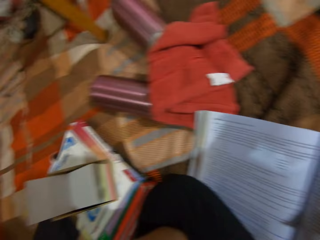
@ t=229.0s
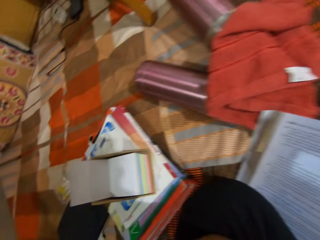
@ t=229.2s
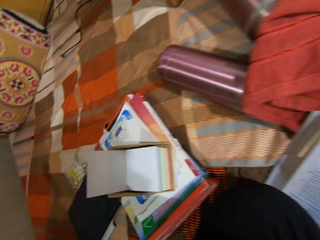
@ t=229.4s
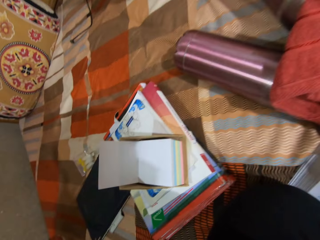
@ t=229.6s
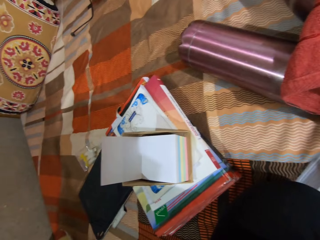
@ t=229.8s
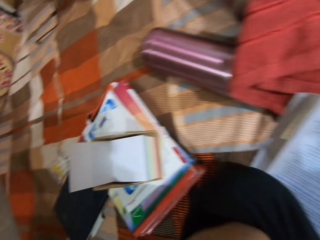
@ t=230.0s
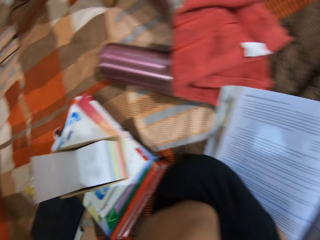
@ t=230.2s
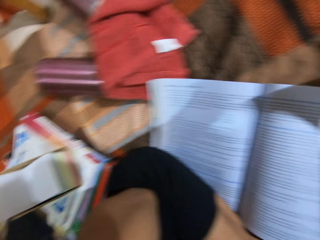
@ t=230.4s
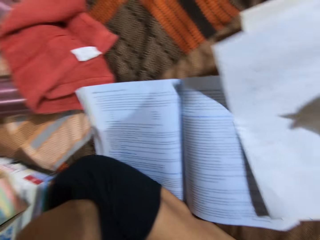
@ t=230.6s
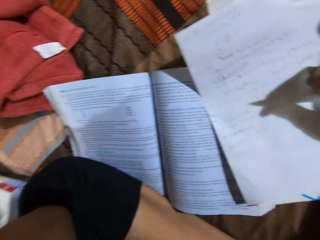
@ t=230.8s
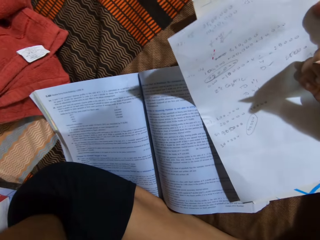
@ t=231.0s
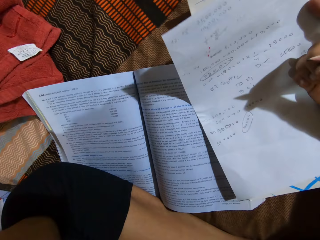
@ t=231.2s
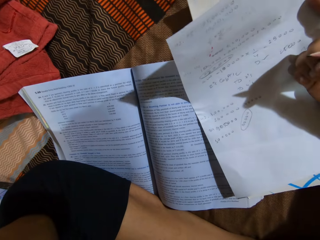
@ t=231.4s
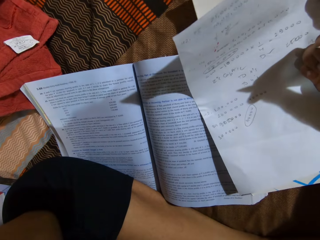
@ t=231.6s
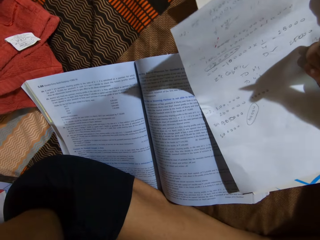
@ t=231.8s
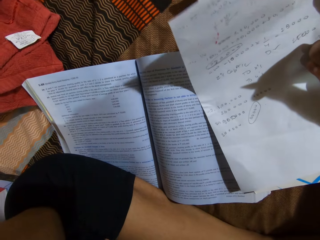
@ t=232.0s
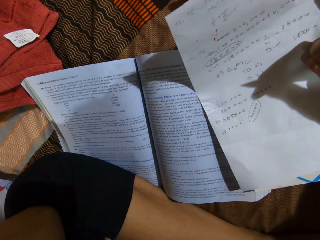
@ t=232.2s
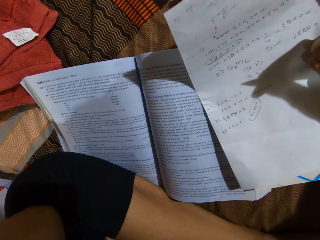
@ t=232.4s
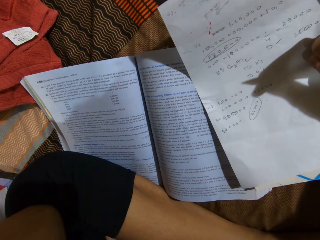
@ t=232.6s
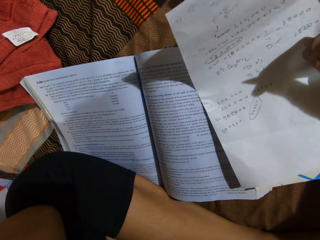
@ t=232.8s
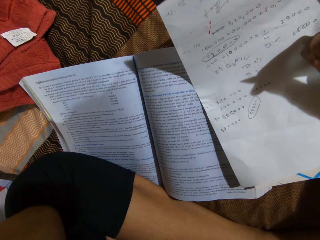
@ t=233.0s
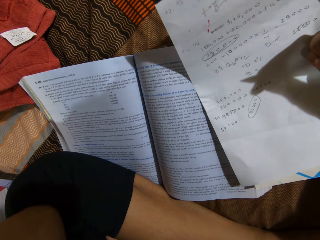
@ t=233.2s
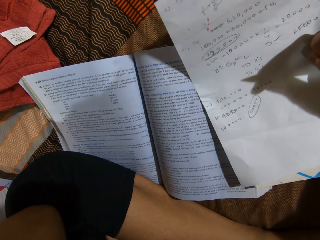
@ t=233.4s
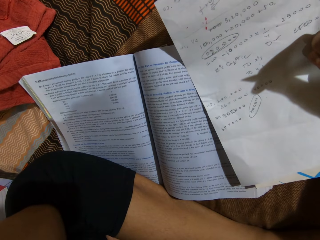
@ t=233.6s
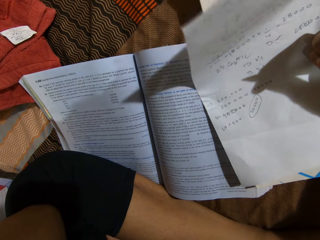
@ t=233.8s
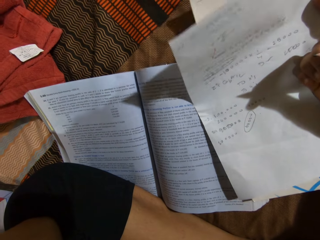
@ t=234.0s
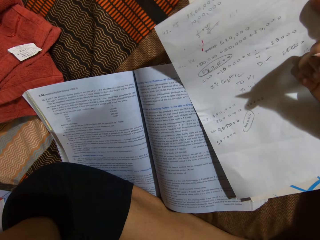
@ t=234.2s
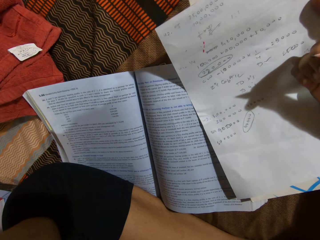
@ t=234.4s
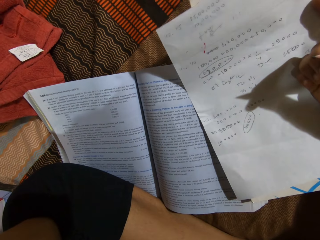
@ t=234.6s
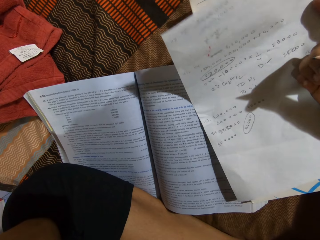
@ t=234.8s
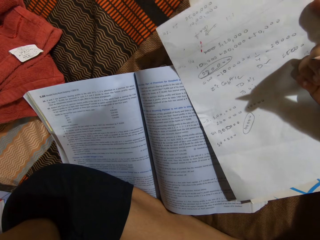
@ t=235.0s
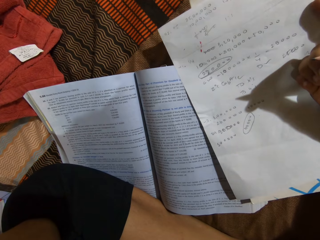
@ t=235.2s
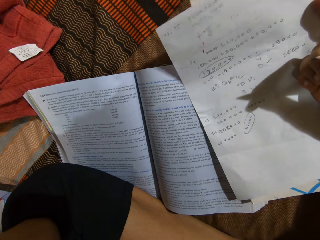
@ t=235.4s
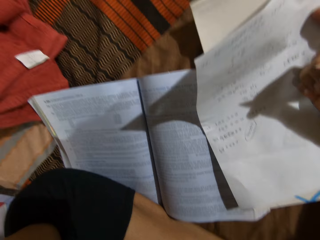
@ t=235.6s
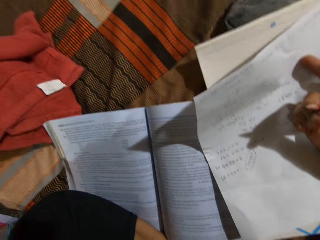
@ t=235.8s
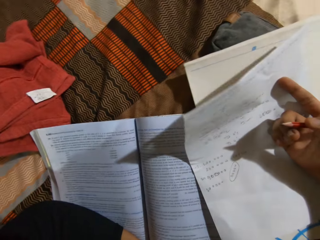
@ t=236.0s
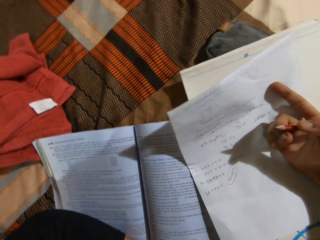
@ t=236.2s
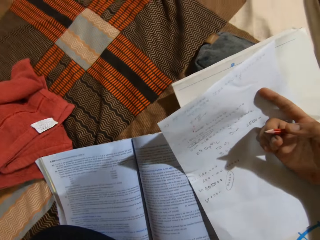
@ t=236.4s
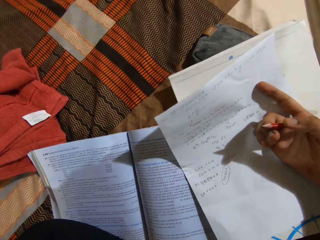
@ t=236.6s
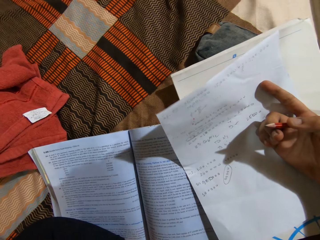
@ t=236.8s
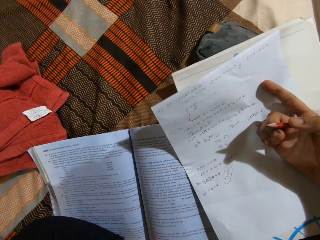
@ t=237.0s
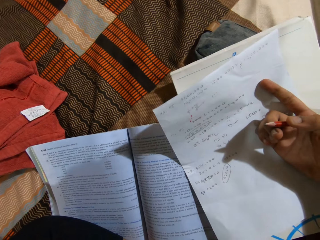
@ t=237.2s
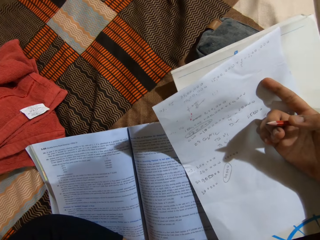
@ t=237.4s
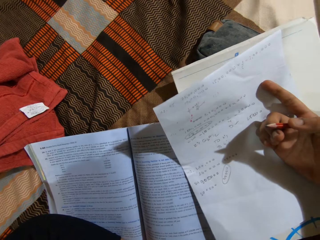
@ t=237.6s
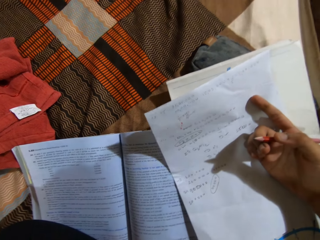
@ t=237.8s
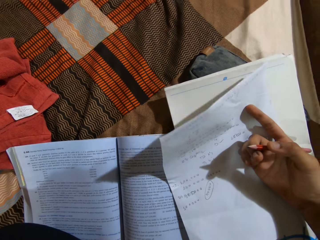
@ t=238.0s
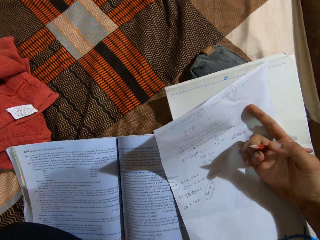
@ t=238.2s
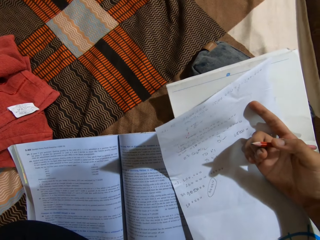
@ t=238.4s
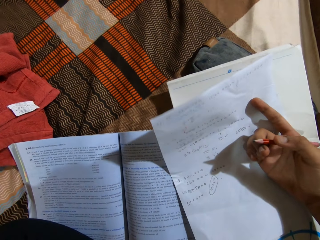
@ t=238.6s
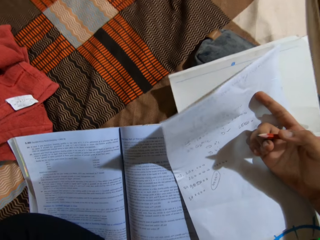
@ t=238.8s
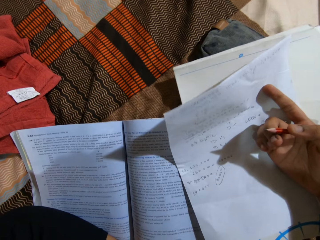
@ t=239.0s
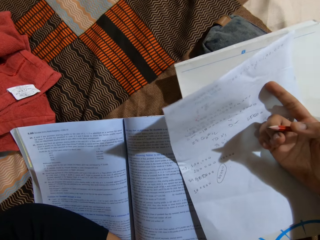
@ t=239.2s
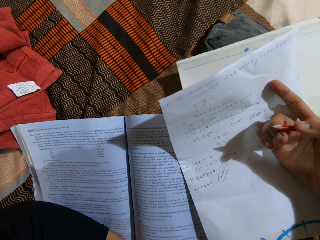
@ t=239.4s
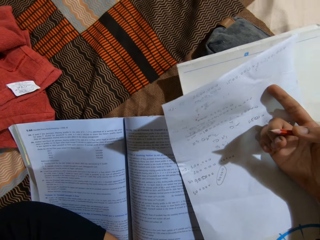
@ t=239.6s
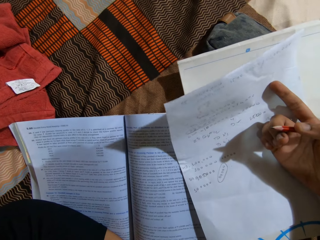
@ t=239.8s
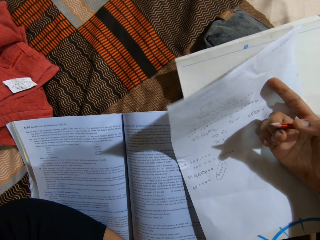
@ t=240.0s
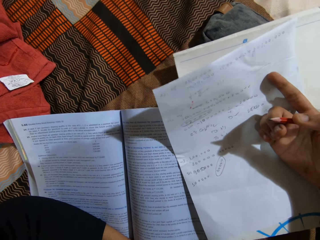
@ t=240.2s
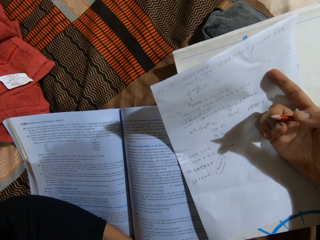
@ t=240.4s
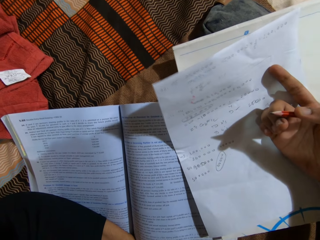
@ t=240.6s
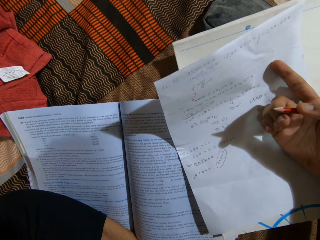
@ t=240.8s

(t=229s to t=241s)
The camera wearer looks around a room. She looks at a book on a bed. She holds down the paper with her hand.

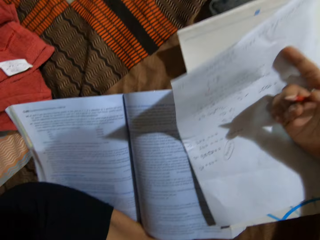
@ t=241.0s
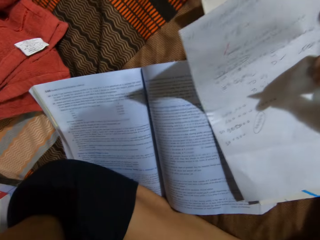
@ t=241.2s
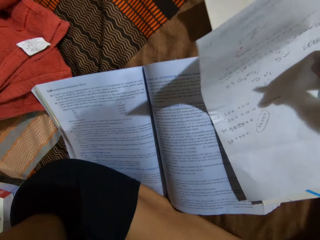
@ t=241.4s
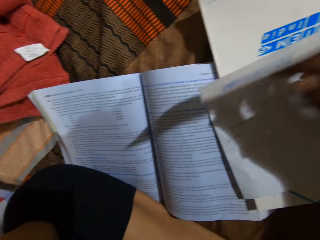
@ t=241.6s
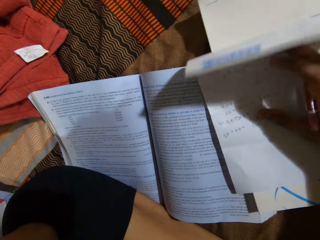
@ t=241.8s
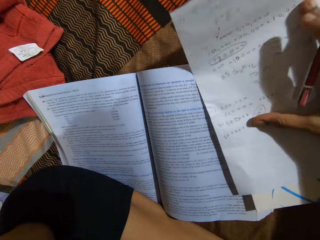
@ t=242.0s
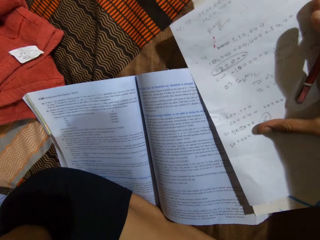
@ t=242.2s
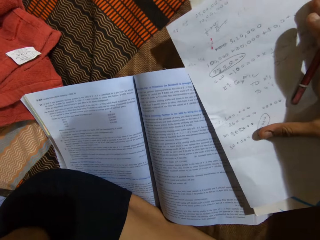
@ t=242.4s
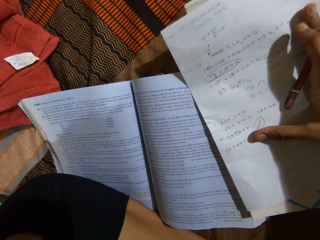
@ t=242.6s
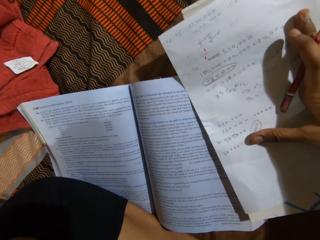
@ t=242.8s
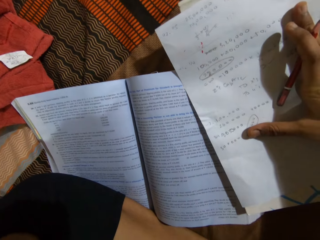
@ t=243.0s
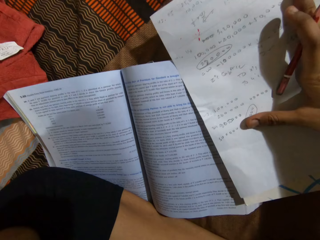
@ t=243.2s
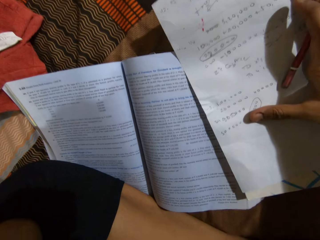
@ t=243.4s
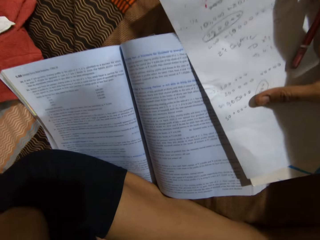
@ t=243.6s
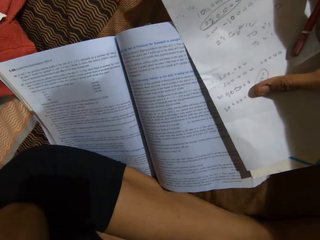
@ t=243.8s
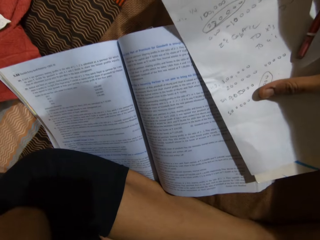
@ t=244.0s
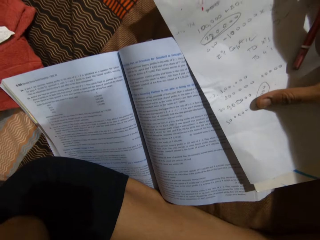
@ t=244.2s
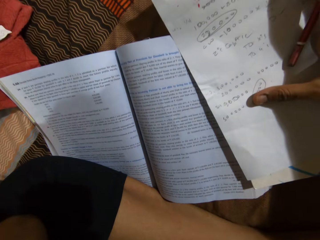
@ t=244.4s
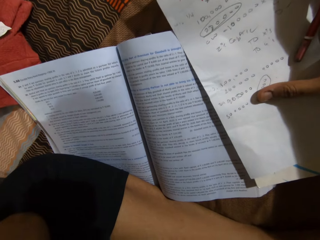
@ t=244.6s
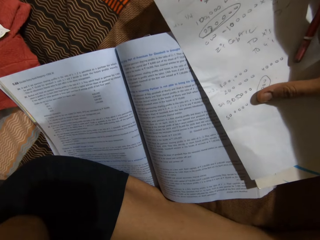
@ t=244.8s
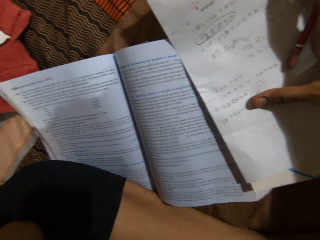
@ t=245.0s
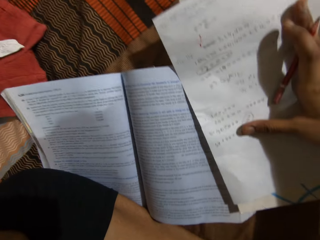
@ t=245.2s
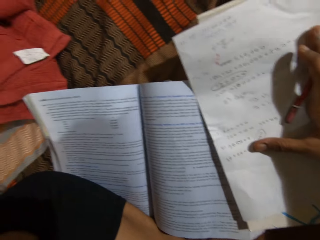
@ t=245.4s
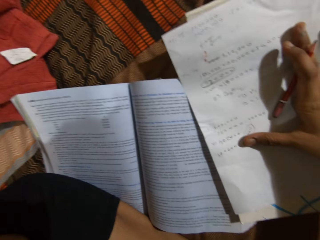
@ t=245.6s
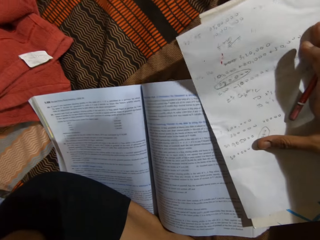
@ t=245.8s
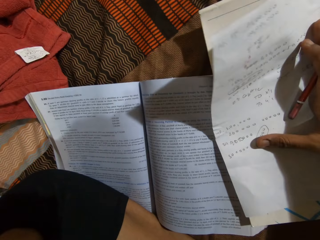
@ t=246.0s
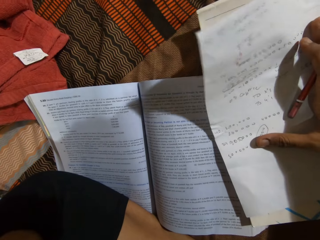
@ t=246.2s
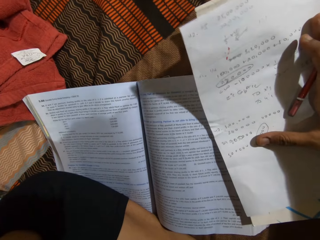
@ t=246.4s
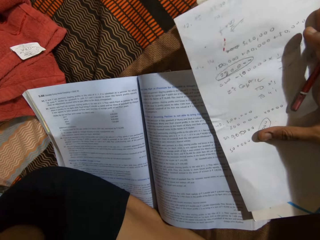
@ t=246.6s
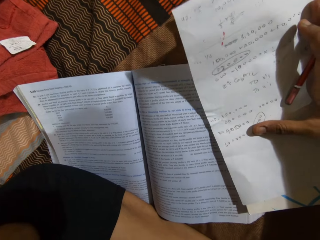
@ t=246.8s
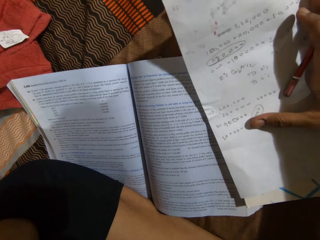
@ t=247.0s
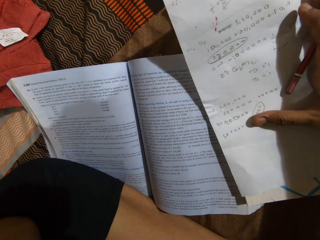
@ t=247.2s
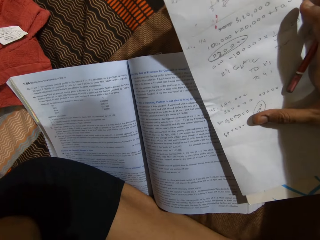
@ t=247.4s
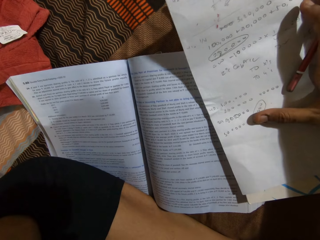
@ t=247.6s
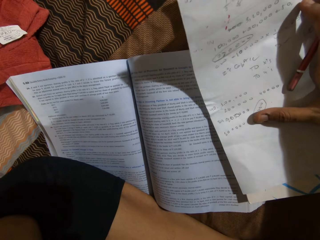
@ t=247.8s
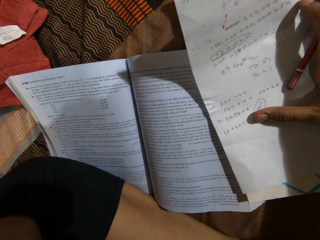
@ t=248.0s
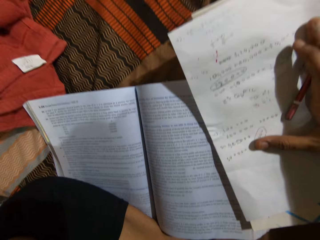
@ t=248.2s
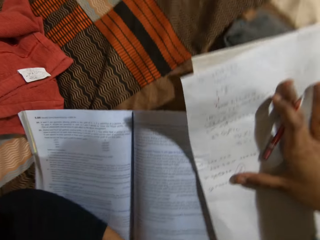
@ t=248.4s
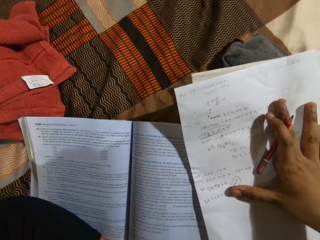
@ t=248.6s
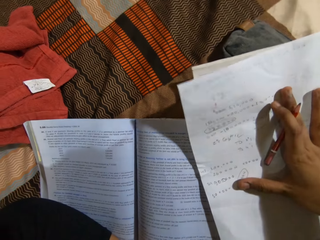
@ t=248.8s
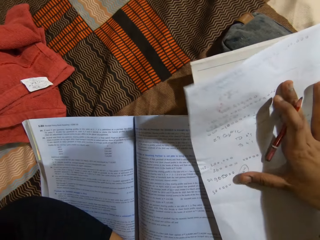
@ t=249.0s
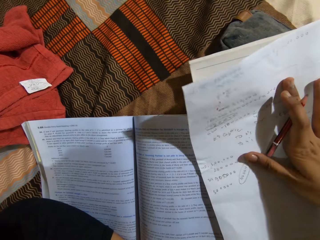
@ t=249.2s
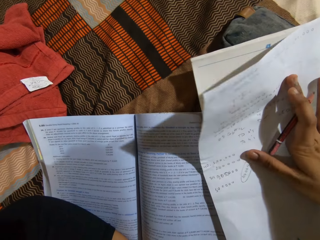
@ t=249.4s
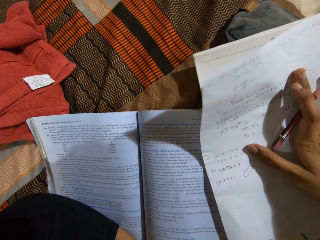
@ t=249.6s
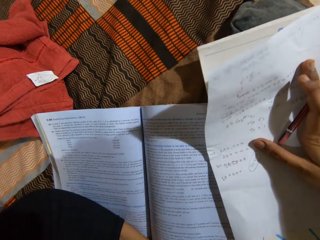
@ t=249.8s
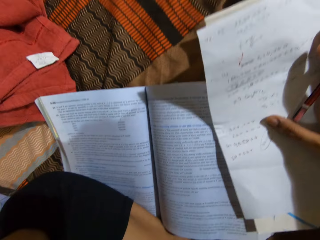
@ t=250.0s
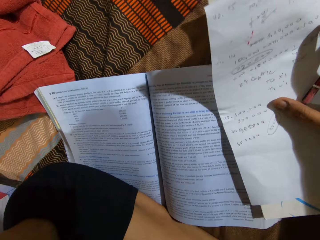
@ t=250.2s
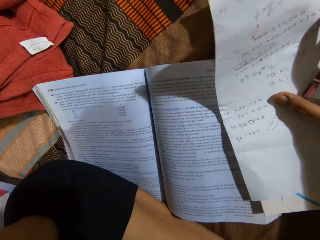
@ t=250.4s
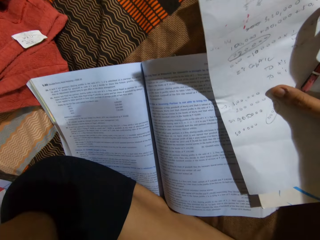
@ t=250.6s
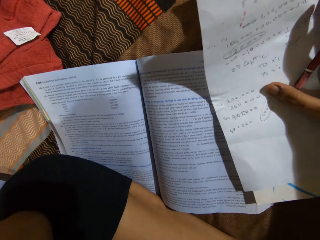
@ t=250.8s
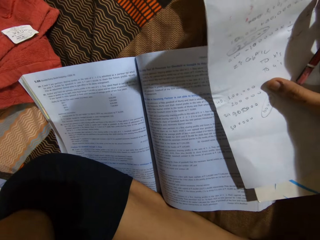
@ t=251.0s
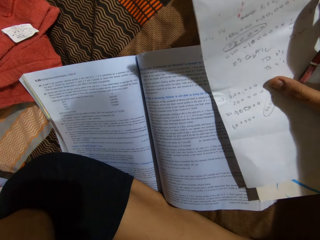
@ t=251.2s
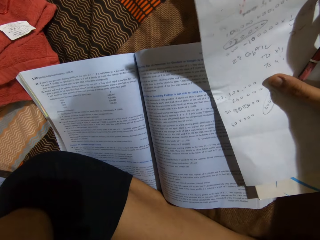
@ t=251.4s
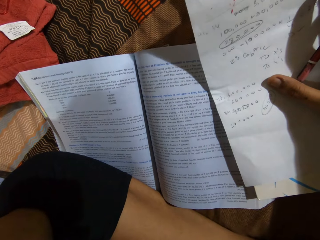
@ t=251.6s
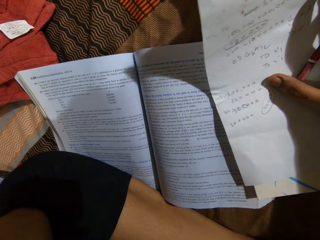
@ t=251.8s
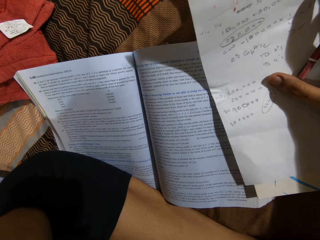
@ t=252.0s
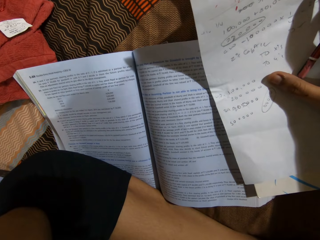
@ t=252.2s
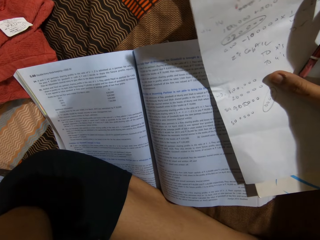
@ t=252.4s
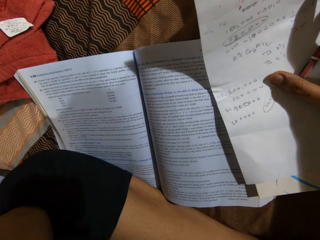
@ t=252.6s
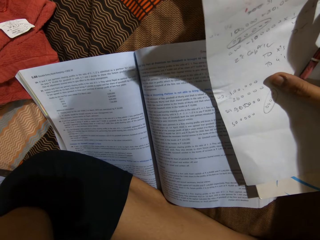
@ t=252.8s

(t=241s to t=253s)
The camera wearer adjusts a piece of paper on a book. They look at the book on a bed.
